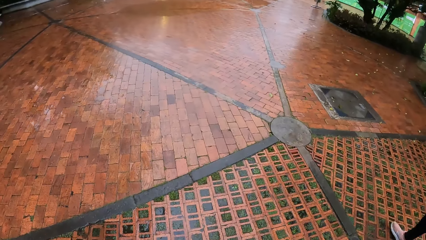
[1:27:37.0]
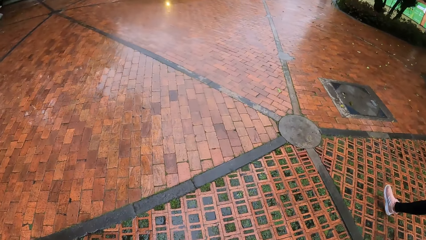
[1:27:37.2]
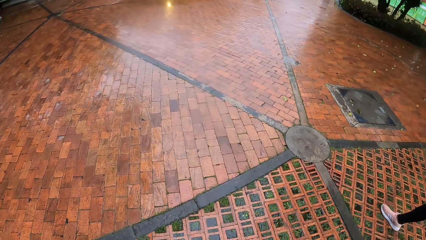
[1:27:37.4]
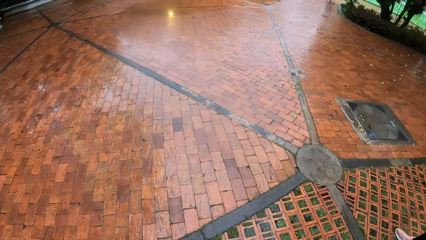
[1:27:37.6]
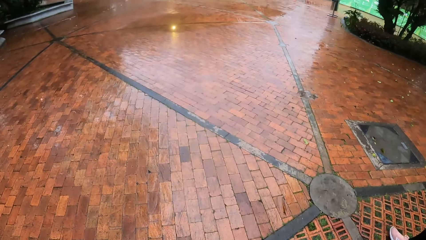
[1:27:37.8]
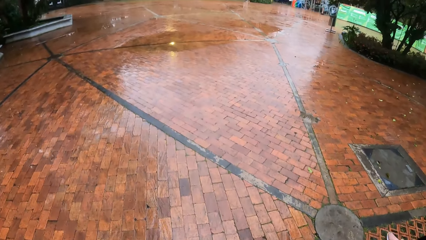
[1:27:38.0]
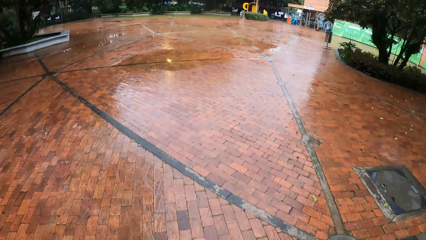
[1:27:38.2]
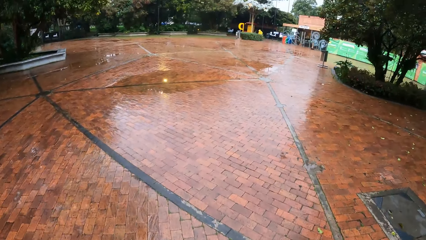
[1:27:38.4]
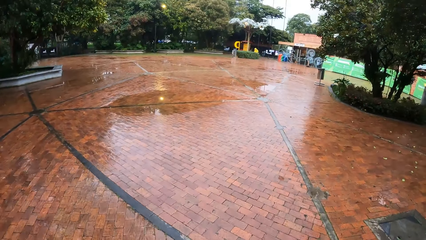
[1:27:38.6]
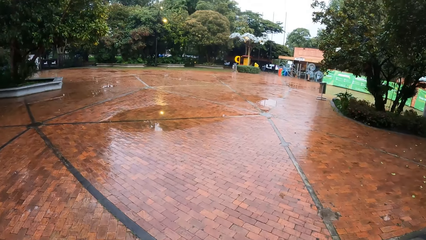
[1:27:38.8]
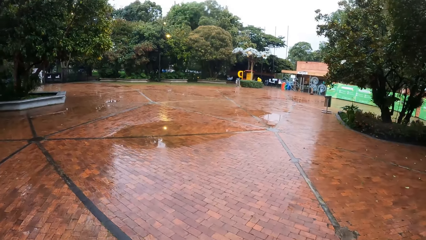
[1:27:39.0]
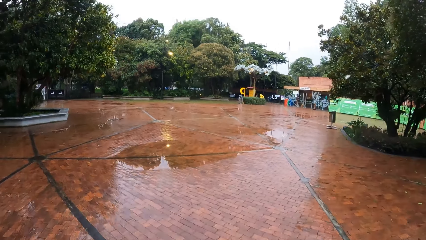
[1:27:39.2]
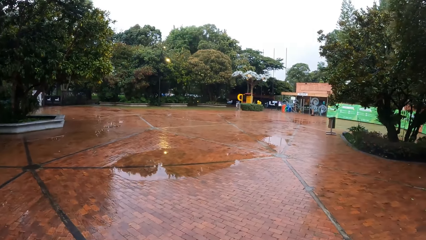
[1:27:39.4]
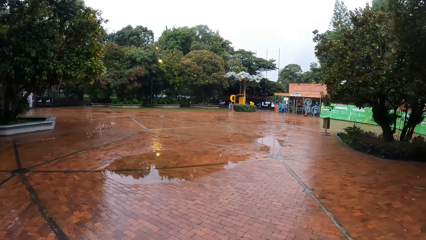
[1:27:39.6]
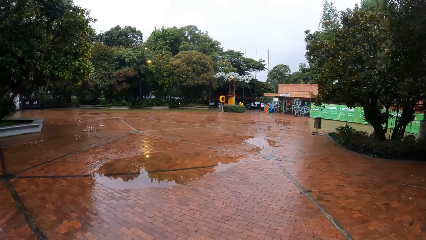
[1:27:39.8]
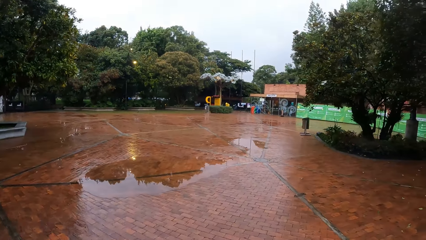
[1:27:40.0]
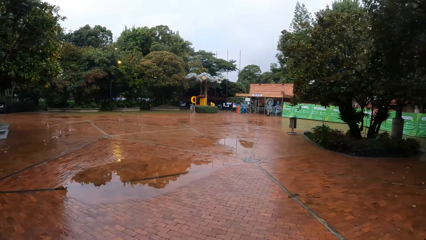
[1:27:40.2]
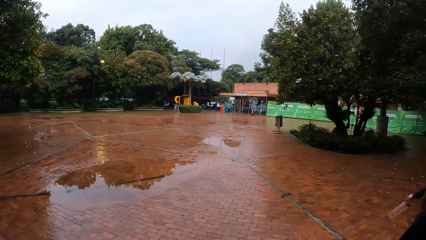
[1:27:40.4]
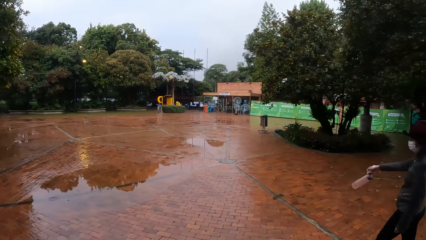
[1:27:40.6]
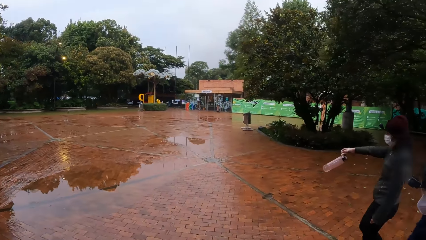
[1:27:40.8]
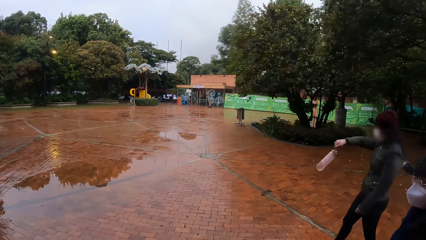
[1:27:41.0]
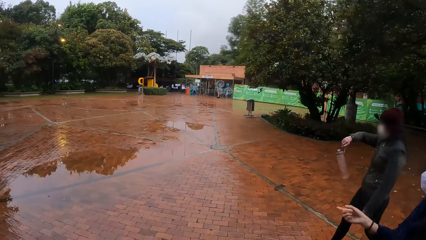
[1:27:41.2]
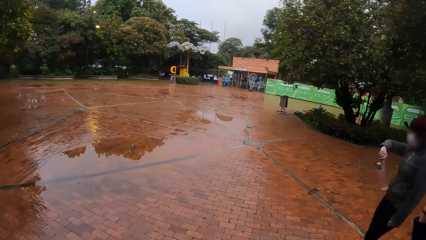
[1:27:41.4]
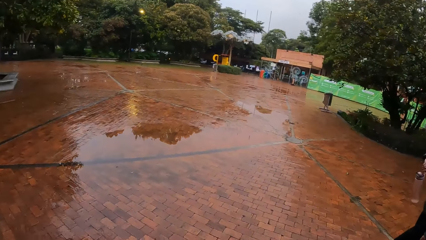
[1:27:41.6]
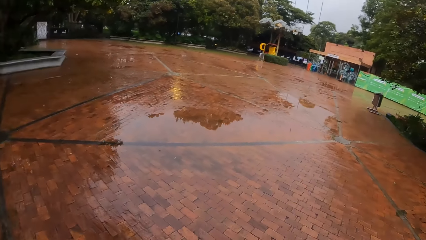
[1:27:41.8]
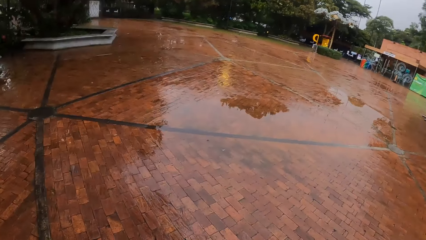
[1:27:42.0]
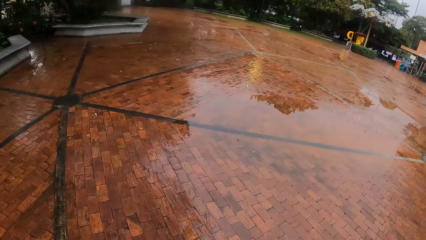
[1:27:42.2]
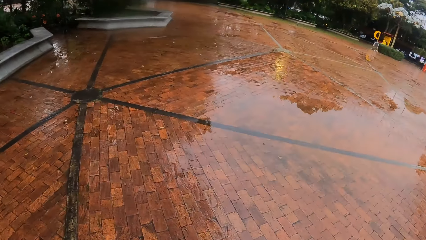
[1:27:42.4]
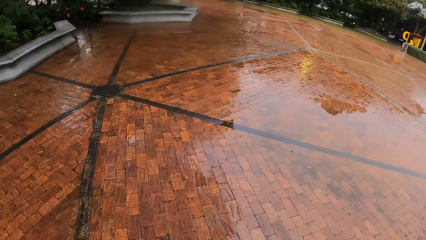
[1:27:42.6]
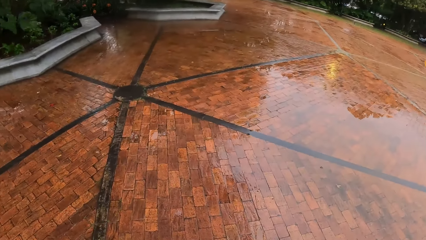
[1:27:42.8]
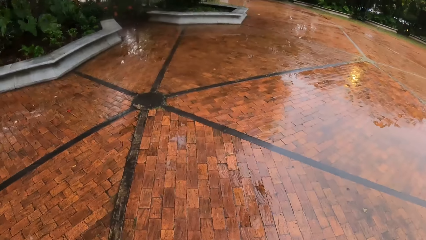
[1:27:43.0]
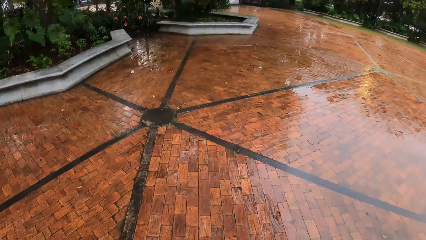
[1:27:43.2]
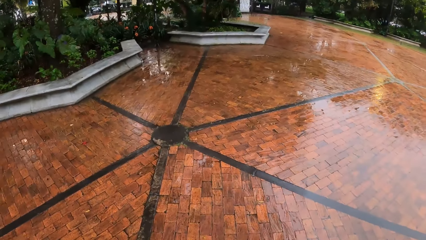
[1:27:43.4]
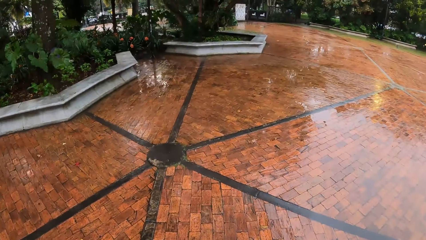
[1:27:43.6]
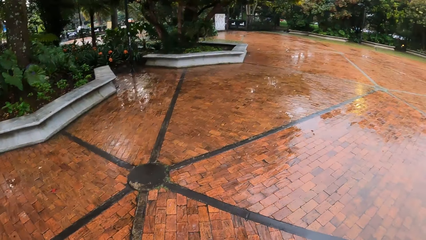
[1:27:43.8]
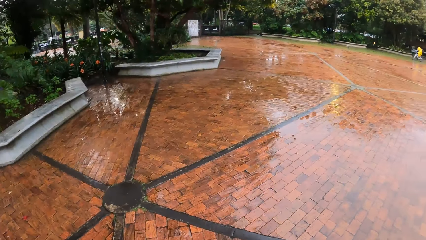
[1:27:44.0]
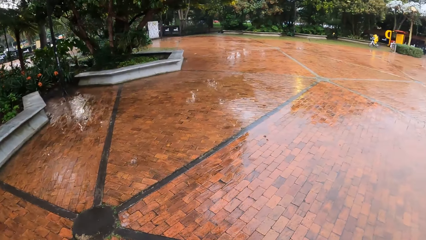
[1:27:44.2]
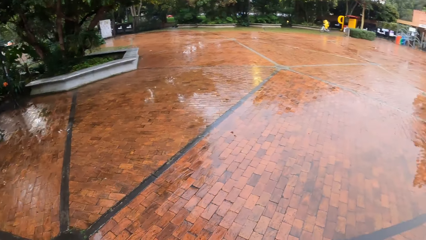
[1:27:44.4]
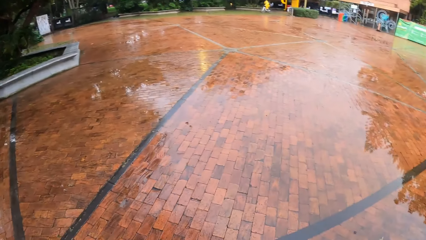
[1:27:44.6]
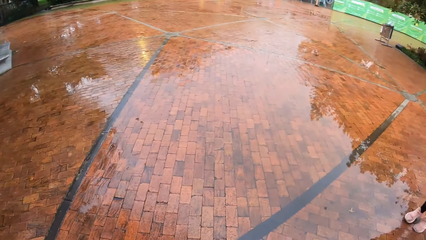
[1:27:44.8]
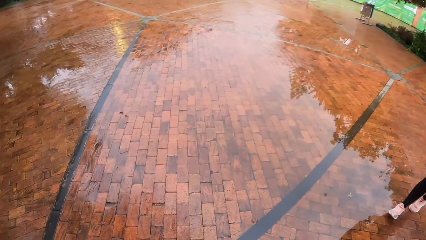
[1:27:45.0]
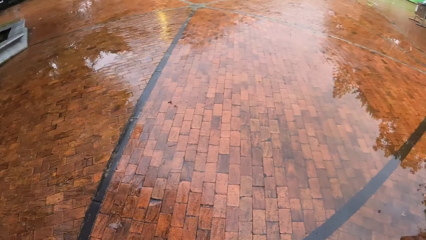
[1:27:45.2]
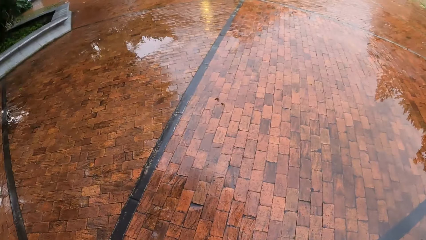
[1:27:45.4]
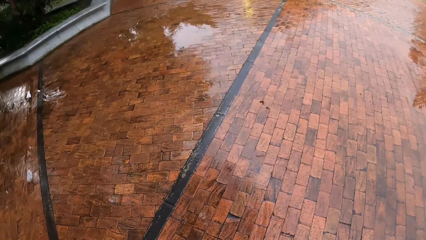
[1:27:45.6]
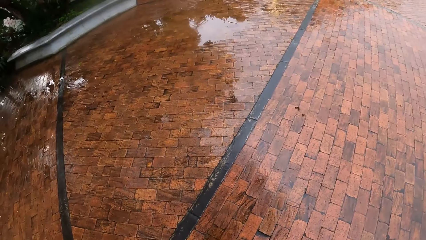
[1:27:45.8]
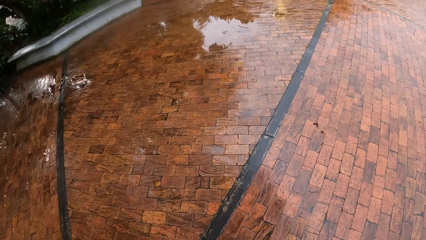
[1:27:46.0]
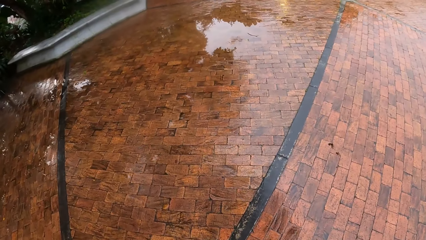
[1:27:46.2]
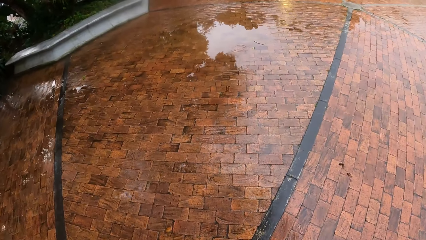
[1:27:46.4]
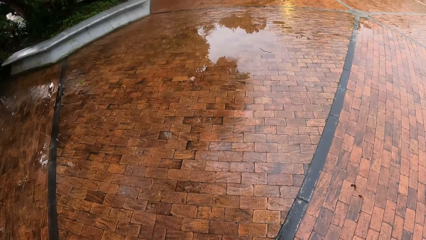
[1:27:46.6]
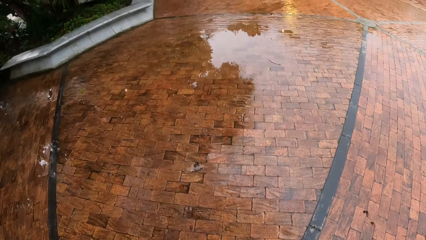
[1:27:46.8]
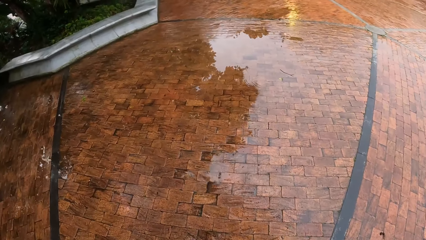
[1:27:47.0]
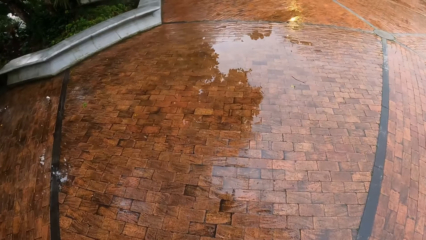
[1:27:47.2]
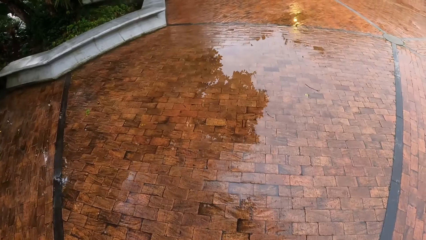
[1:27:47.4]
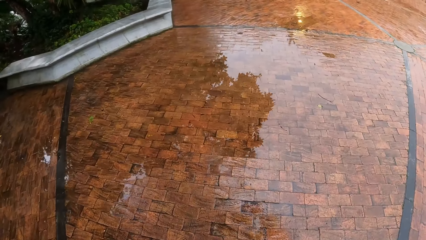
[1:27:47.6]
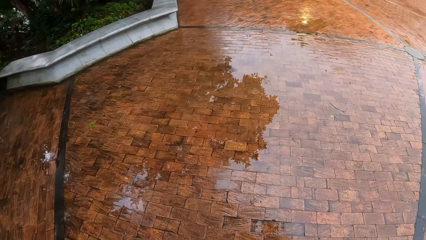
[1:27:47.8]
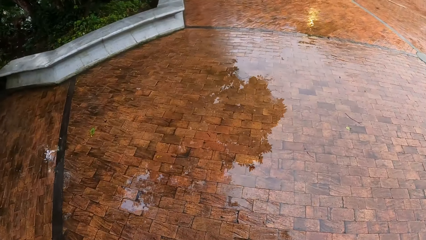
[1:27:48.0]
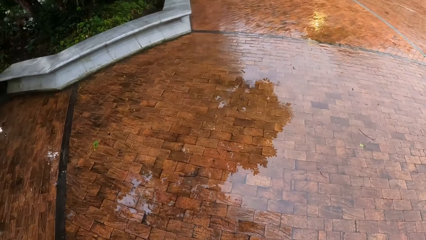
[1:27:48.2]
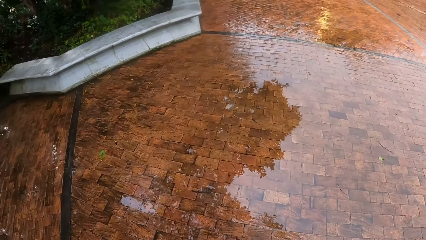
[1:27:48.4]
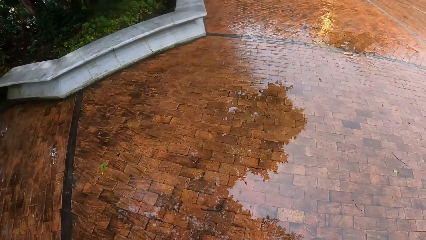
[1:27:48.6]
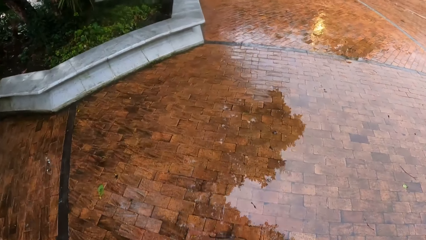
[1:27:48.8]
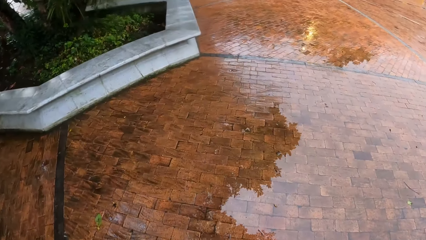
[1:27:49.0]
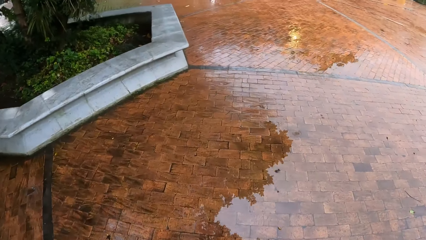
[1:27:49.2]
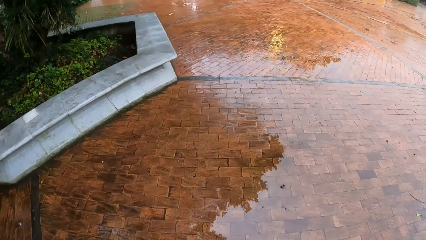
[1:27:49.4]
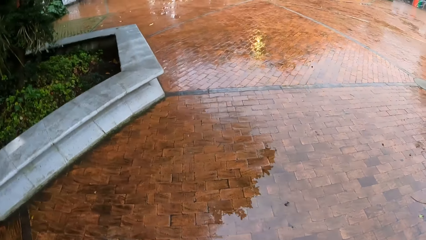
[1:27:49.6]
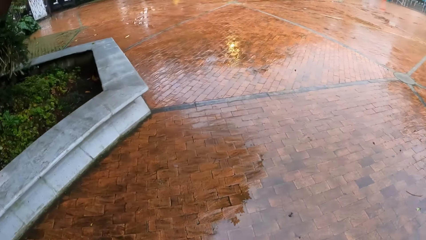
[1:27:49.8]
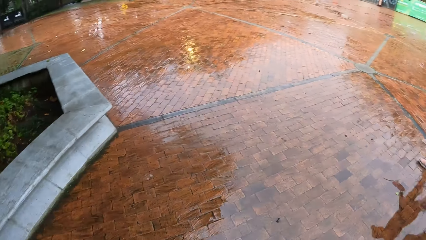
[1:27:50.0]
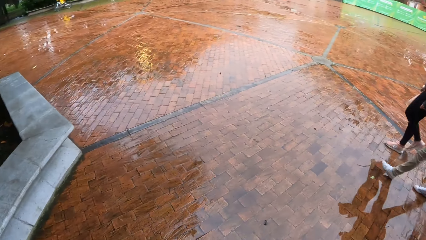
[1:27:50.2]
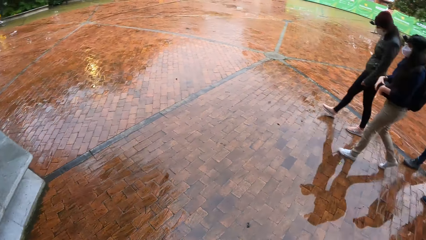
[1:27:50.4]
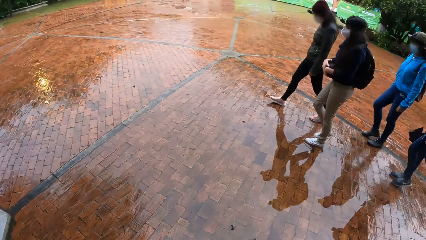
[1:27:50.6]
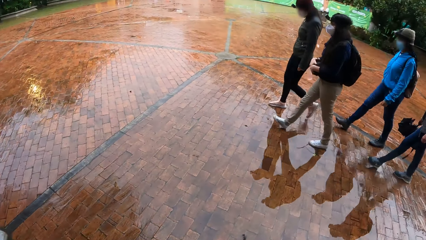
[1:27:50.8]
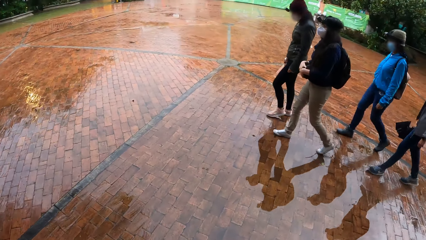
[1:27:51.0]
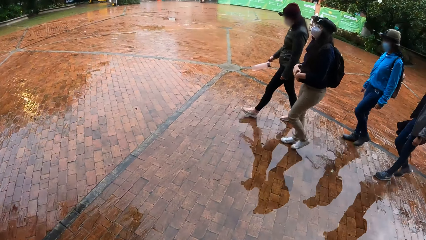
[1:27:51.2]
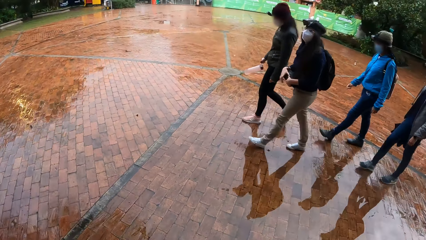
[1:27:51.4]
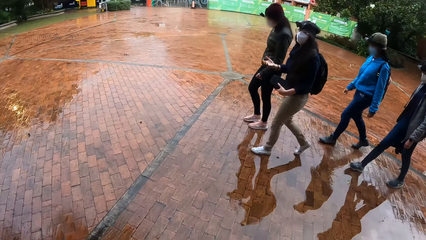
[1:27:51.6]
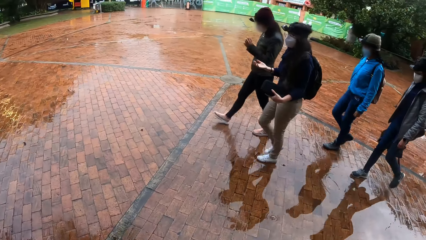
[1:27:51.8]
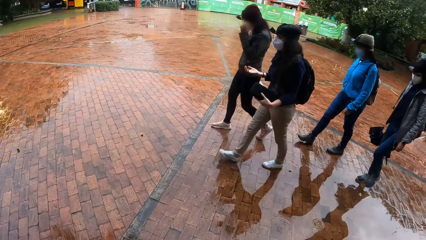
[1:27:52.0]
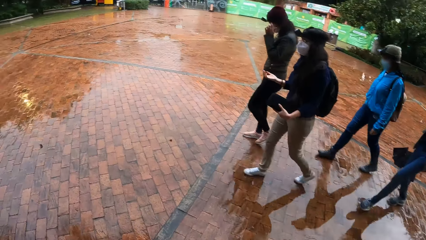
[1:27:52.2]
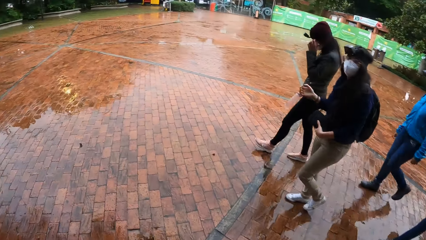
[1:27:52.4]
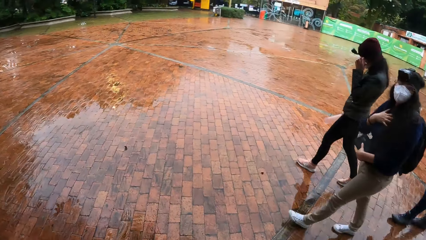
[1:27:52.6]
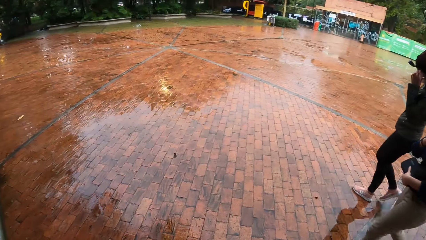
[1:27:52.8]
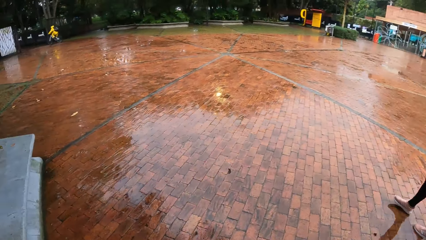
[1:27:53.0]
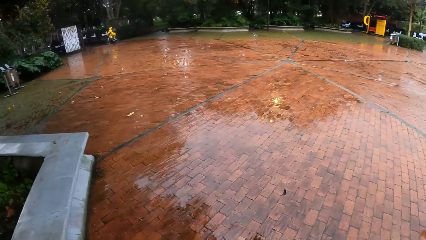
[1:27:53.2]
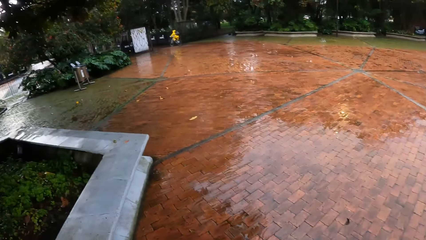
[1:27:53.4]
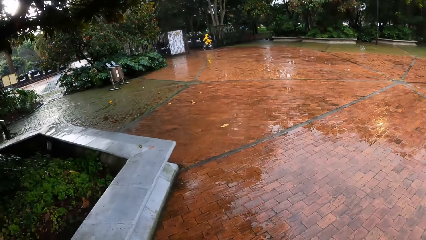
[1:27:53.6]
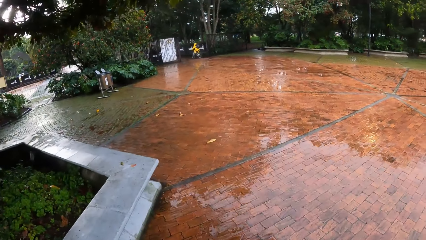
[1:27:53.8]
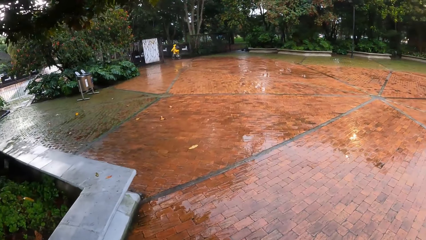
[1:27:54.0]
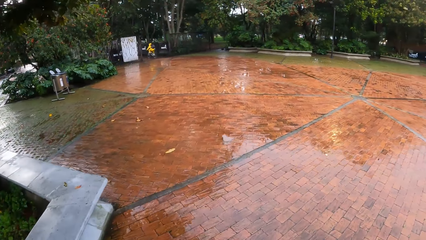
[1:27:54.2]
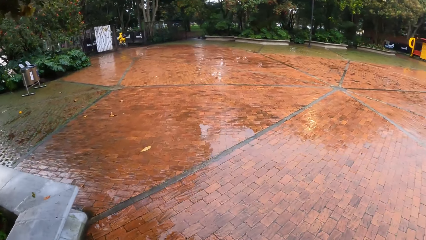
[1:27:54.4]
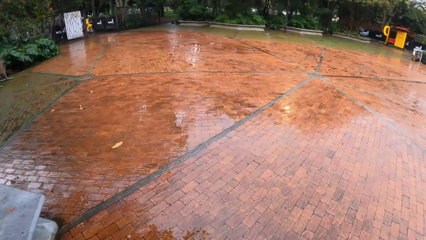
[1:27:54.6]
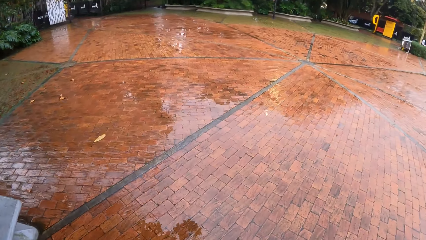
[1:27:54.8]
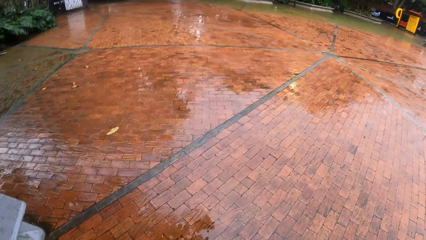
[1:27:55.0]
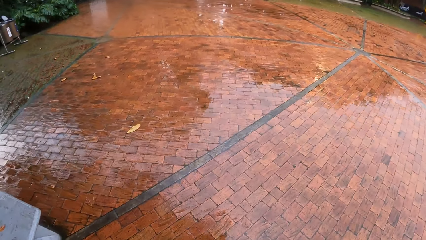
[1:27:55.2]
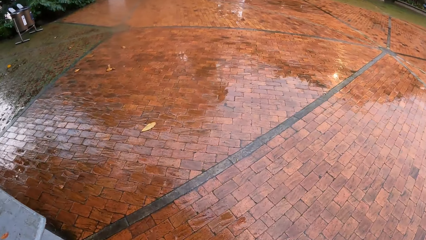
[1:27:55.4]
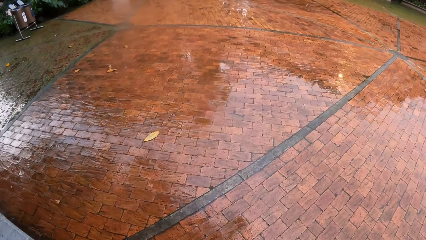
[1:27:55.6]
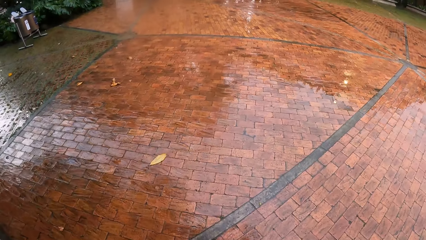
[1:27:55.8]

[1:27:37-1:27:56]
The woman checks a watch on her right wrist. Another woman interacts with the first woman and the camera wearer.
